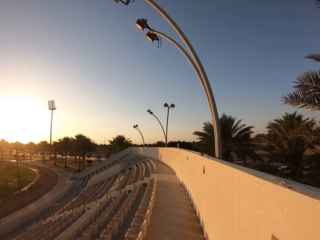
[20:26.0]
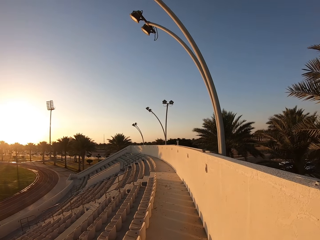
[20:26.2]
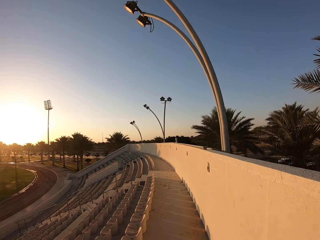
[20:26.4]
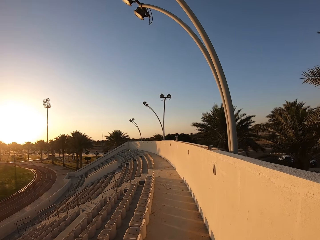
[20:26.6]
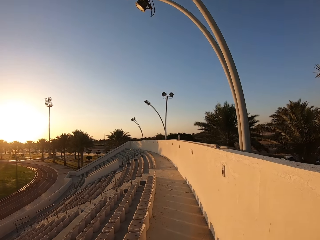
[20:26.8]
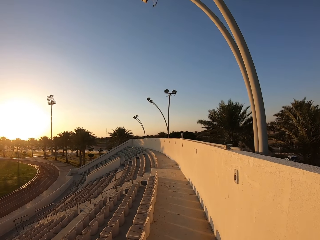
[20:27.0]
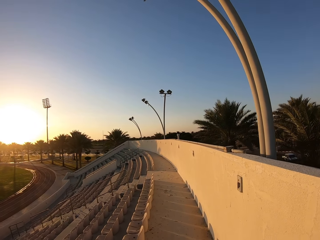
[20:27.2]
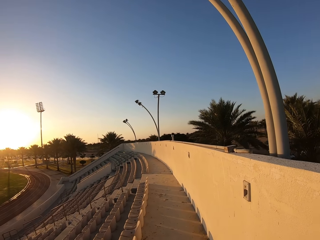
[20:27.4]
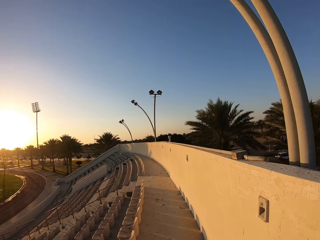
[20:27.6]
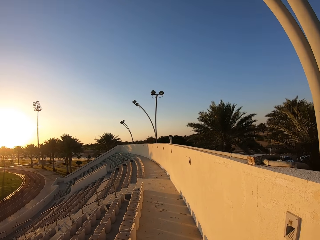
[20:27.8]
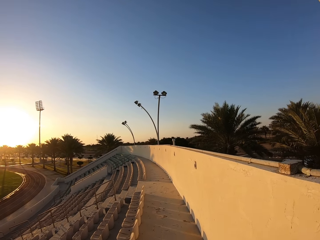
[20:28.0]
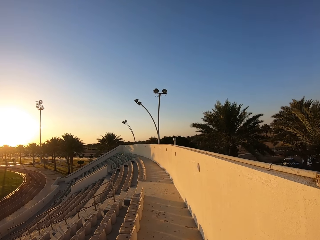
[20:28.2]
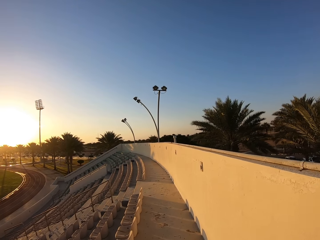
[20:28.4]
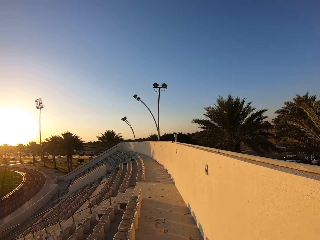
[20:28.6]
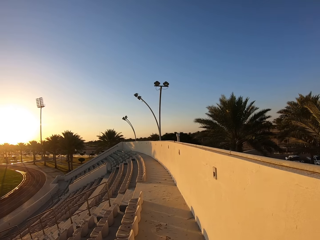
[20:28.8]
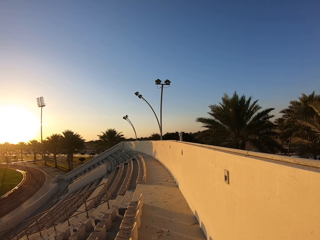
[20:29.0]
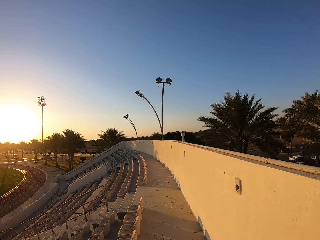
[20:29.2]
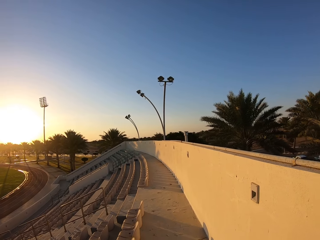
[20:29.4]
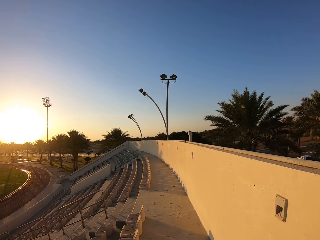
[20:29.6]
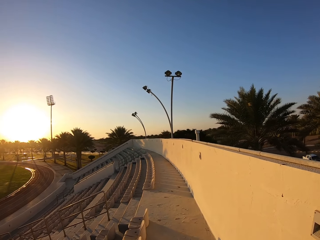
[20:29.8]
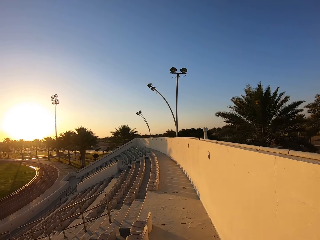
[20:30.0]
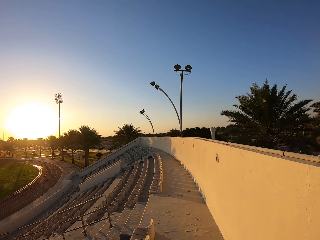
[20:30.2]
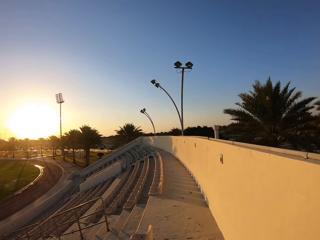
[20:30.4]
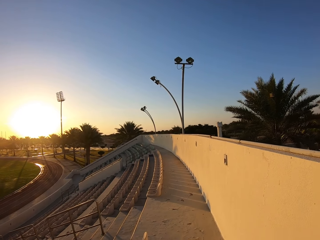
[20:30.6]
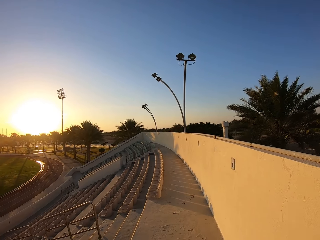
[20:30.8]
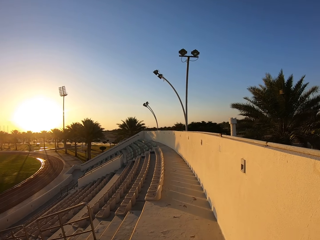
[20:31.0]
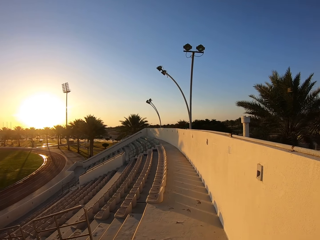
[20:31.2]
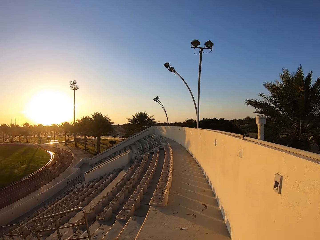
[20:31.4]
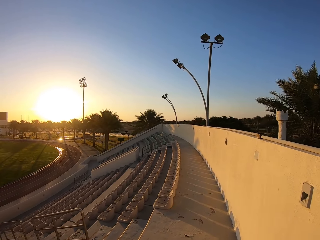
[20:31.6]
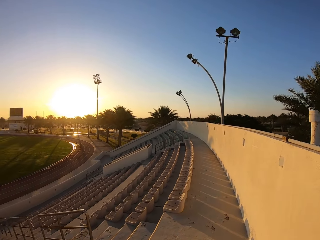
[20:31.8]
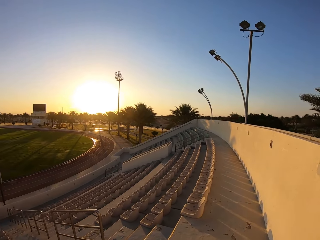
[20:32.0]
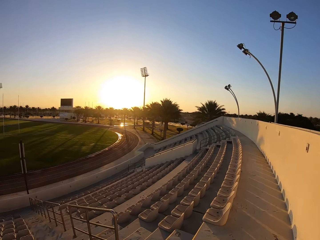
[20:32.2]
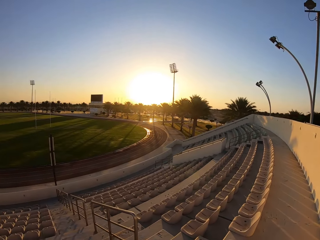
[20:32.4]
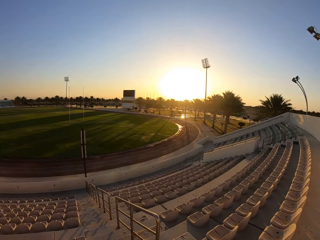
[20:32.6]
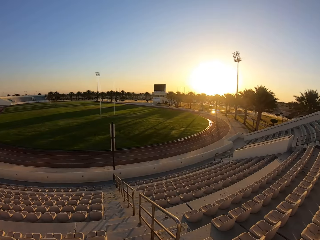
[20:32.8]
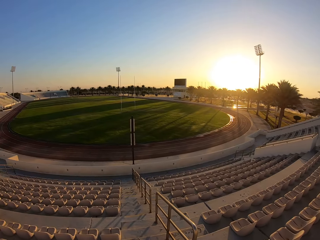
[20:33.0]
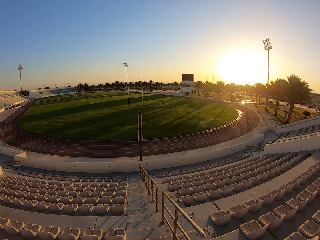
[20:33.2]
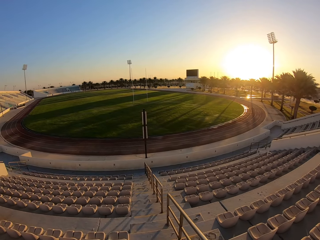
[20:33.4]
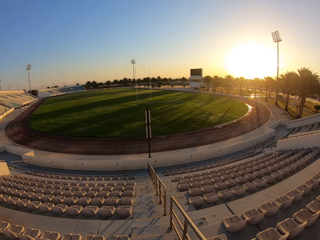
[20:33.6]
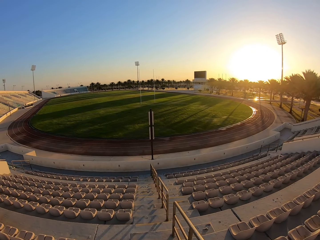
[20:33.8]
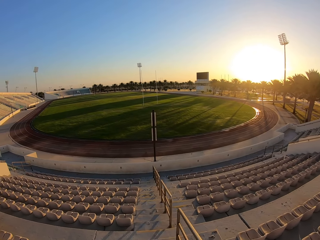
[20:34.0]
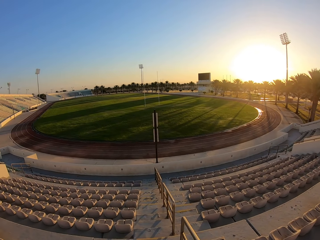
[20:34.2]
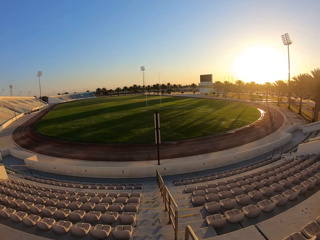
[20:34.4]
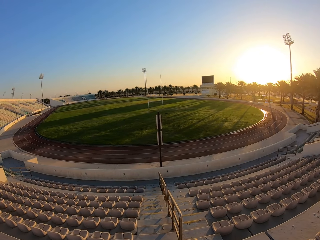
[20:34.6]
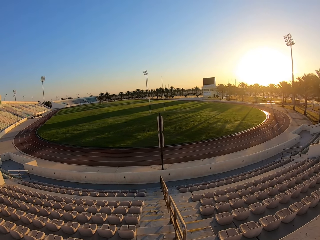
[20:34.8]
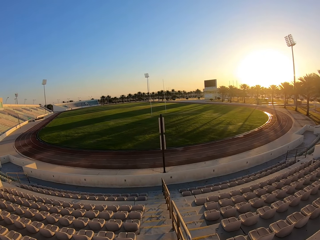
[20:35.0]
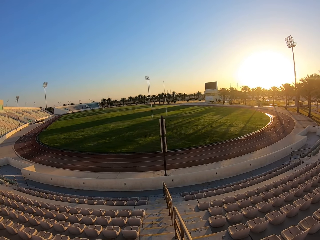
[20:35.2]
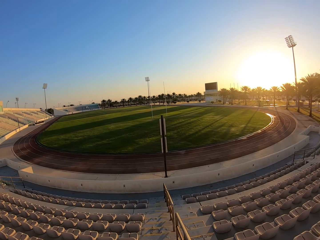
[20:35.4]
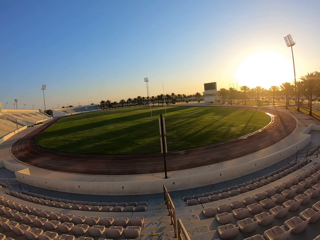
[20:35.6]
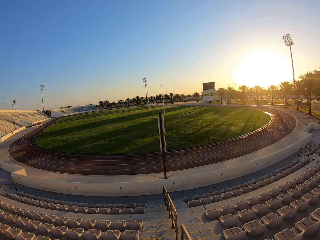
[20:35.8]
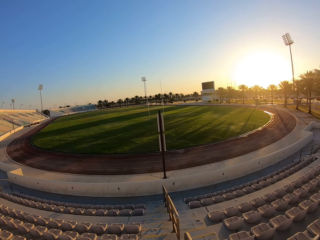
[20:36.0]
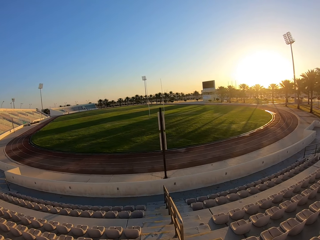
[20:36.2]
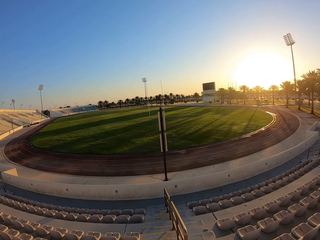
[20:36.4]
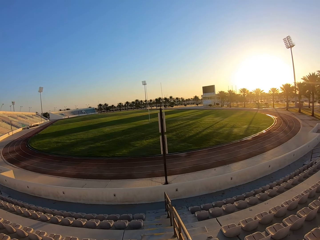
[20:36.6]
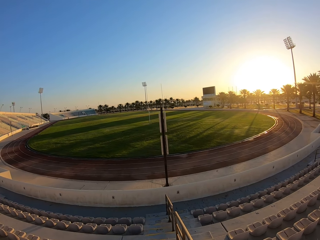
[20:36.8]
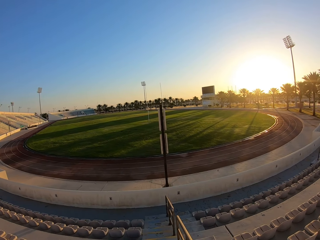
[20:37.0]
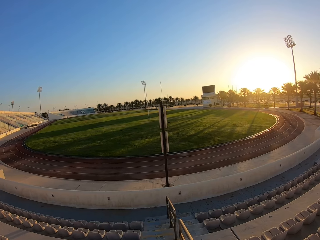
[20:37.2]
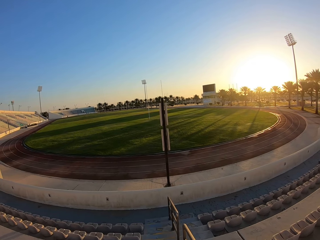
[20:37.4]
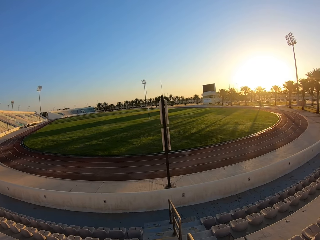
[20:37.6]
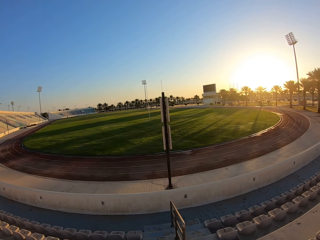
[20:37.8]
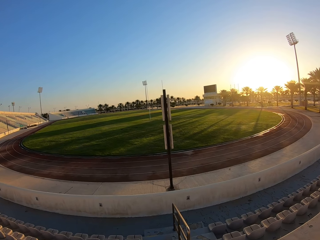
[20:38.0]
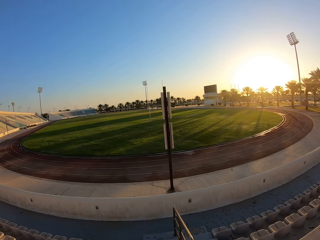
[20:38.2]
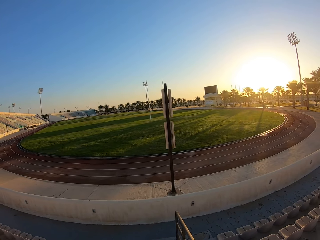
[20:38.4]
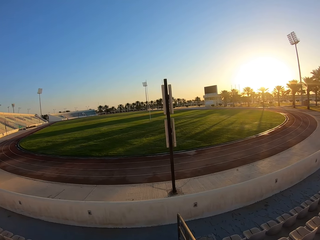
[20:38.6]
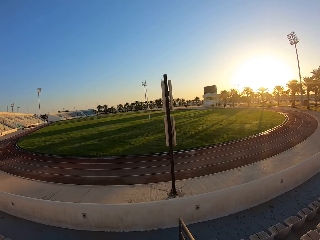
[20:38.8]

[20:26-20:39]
The camera wearer walks down the stairs.

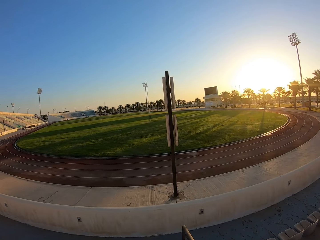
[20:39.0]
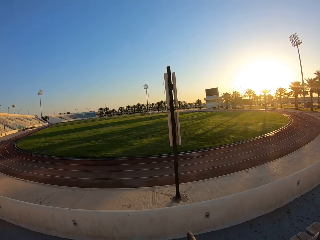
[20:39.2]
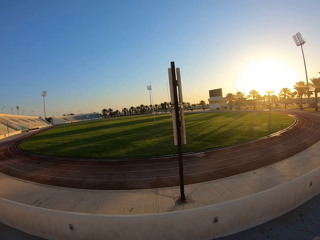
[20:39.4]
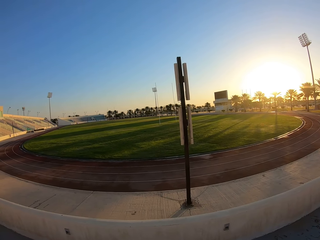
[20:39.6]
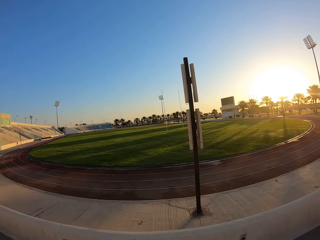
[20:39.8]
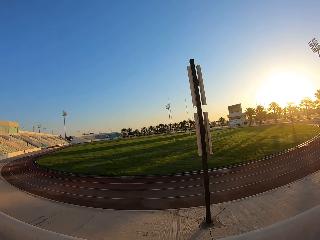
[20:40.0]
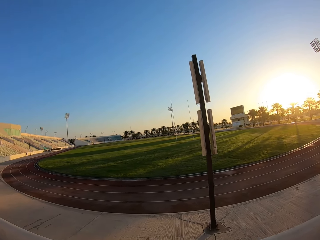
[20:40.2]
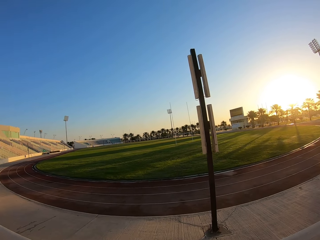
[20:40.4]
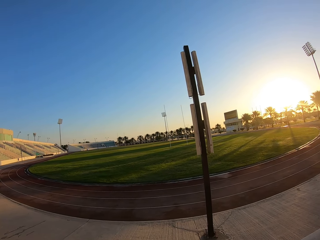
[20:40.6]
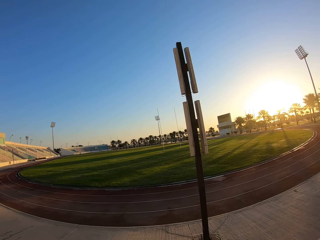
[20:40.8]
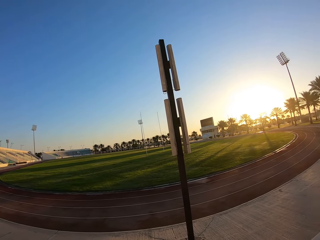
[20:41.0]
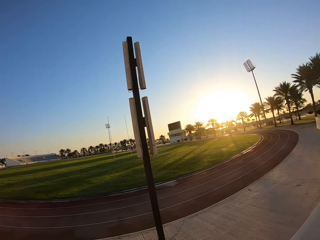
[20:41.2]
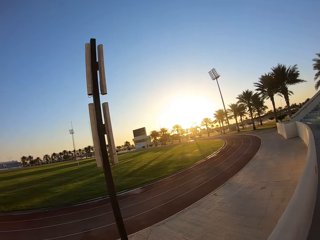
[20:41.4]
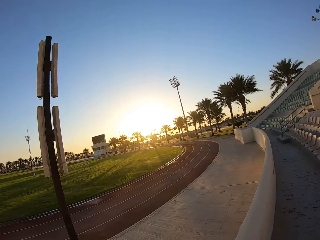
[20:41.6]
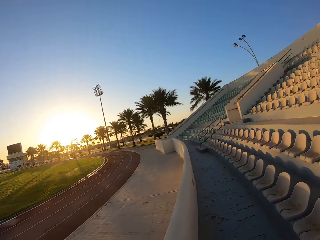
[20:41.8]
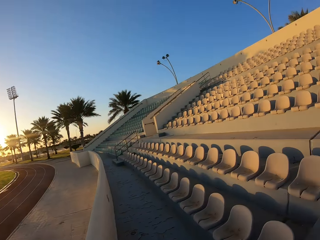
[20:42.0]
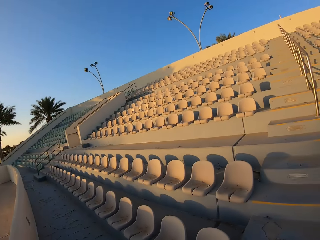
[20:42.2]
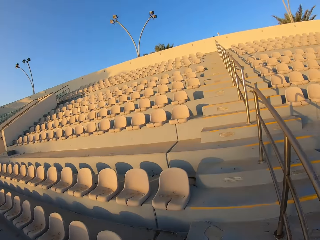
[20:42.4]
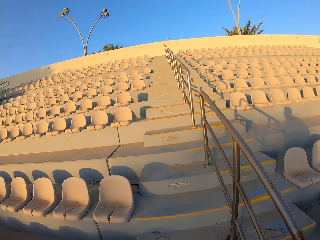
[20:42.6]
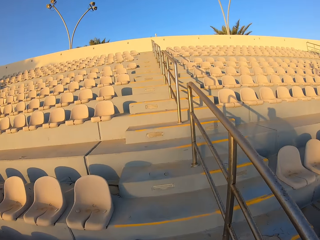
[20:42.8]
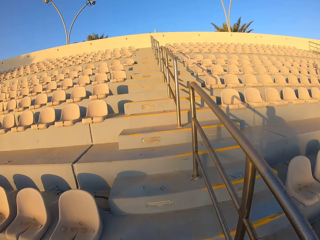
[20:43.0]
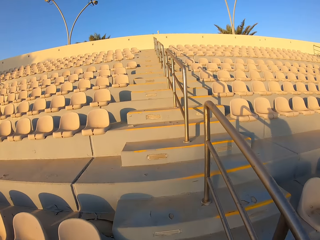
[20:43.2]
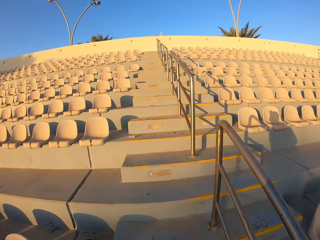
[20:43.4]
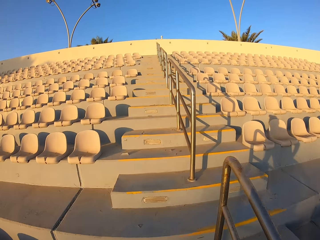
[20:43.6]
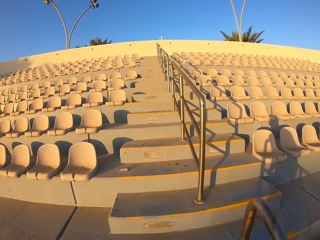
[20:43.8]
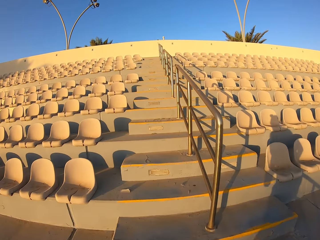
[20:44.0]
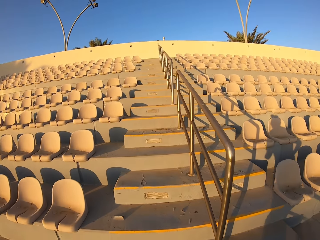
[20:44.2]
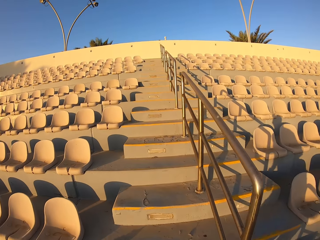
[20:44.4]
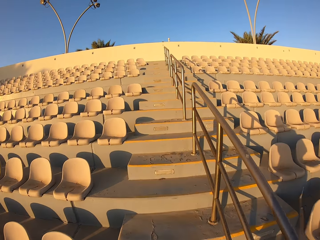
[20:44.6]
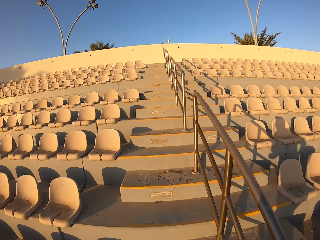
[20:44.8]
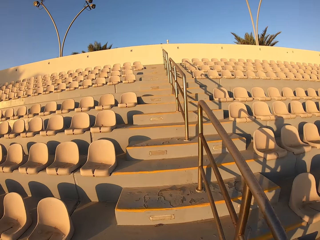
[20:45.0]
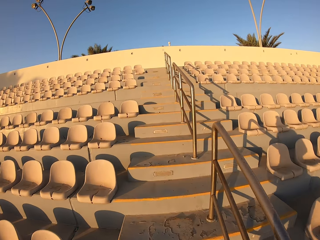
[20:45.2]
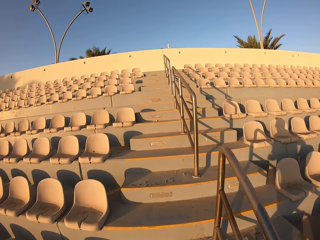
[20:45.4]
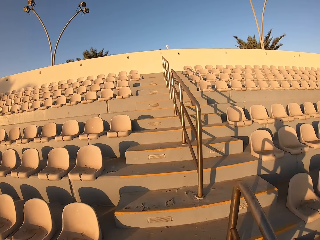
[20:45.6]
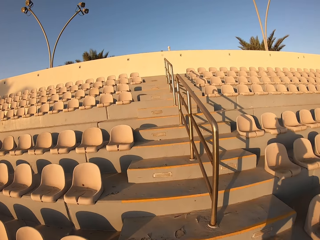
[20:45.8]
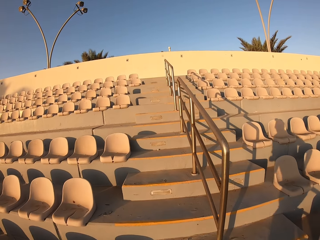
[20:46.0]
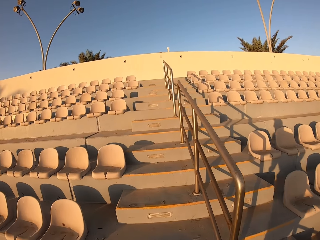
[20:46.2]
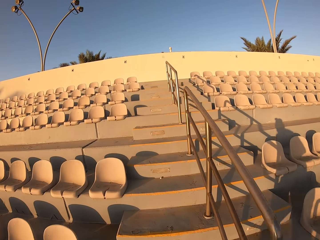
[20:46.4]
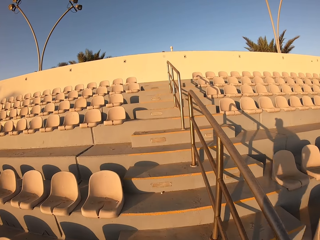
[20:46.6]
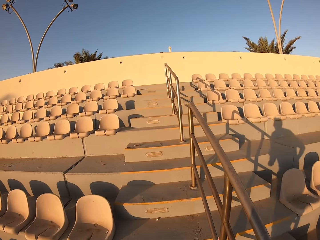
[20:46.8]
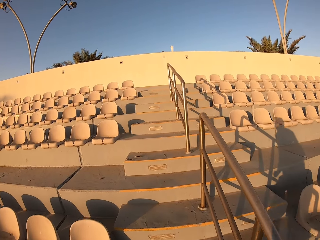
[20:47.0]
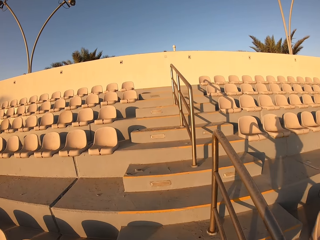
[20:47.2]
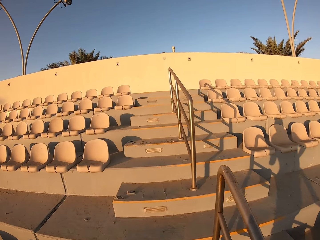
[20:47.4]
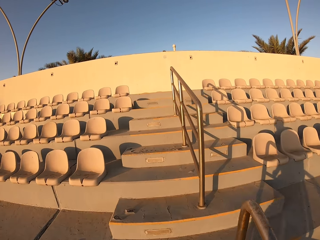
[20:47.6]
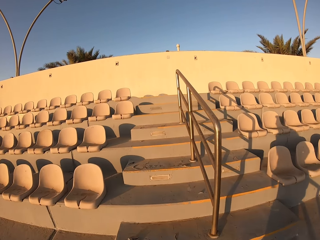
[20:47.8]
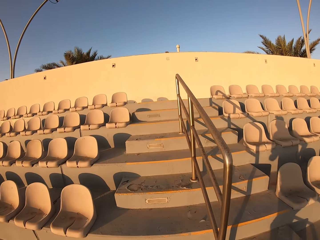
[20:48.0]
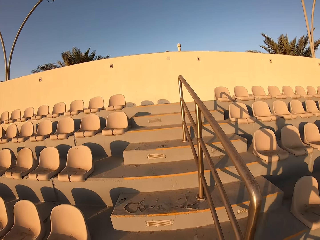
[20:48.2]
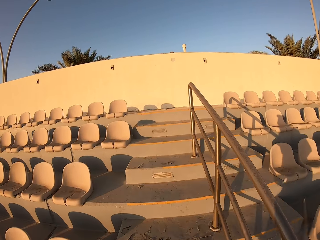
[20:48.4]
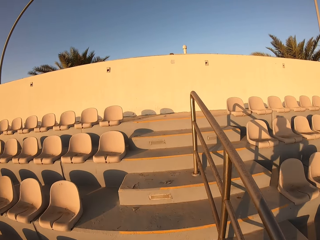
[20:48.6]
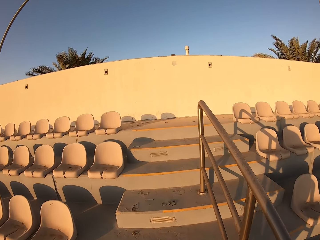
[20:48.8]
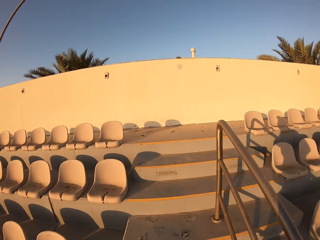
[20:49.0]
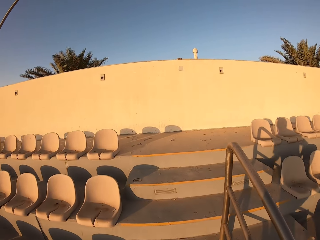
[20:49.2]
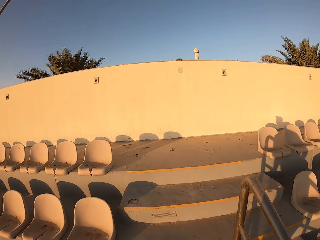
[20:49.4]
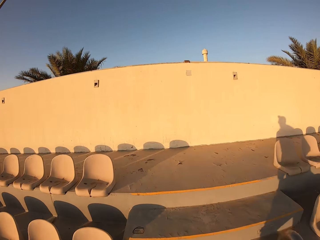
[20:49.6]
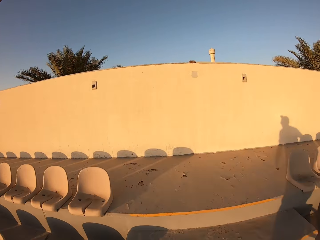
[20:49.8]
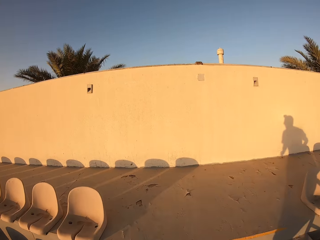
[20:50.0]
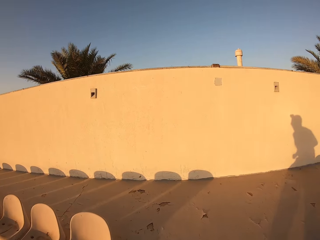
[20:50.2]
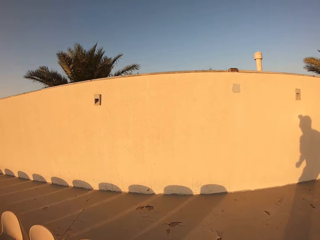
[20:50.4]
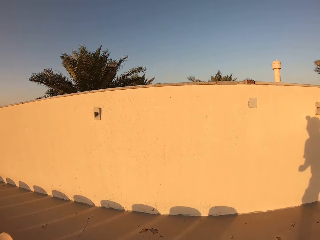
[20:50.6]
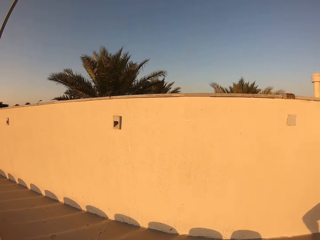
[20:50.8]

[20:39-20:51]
The camera wearer walks up the stairs.
